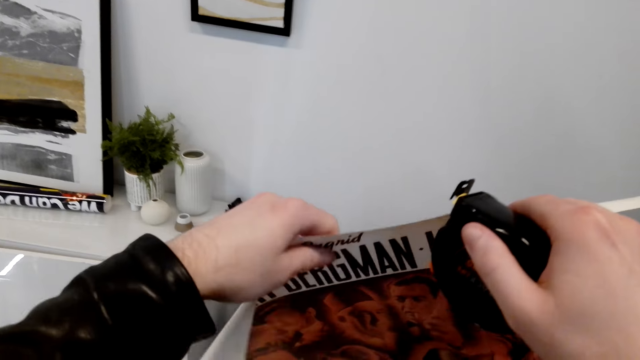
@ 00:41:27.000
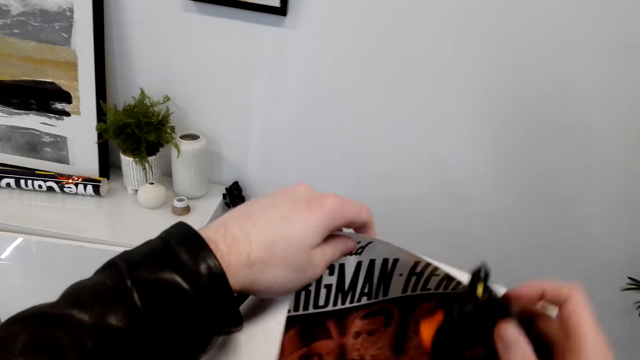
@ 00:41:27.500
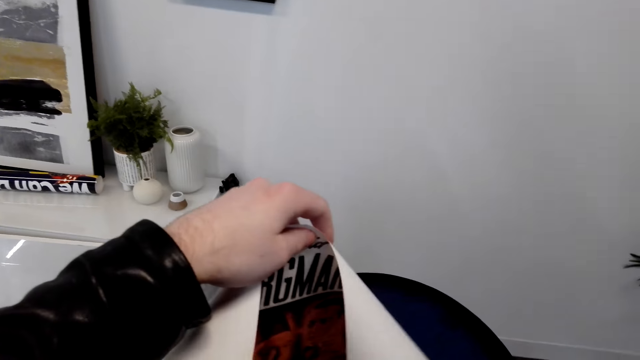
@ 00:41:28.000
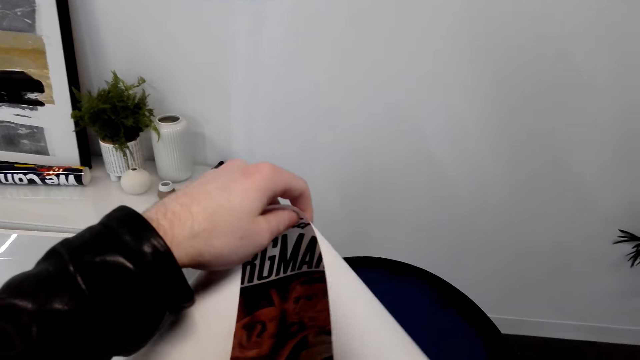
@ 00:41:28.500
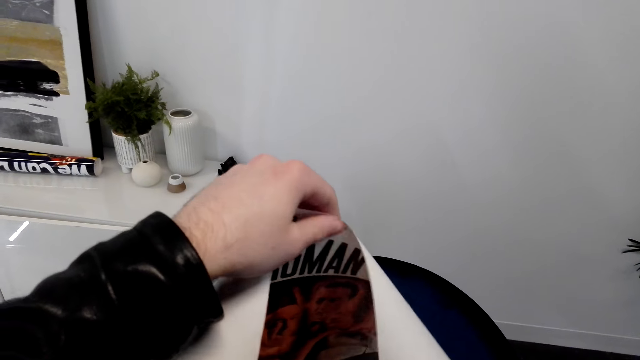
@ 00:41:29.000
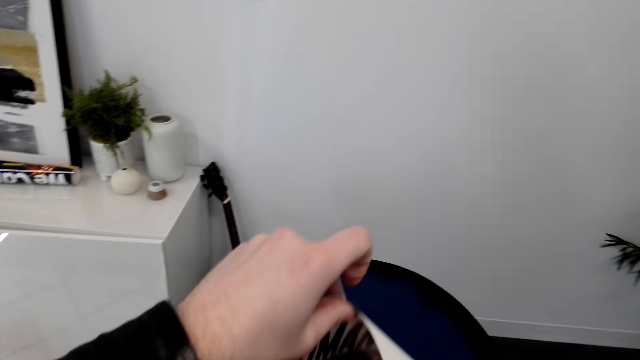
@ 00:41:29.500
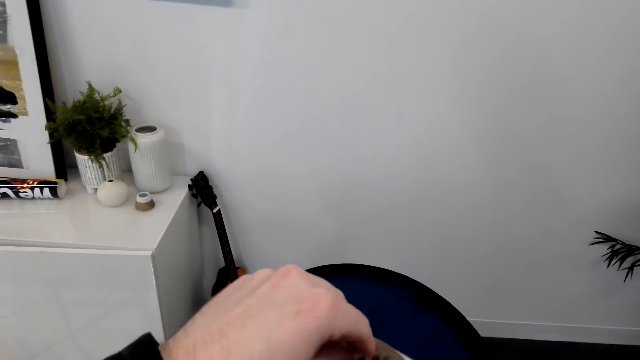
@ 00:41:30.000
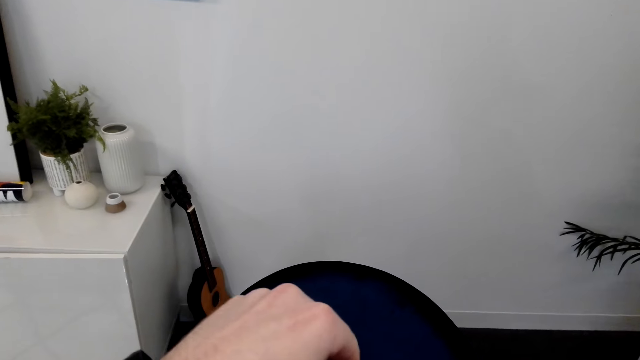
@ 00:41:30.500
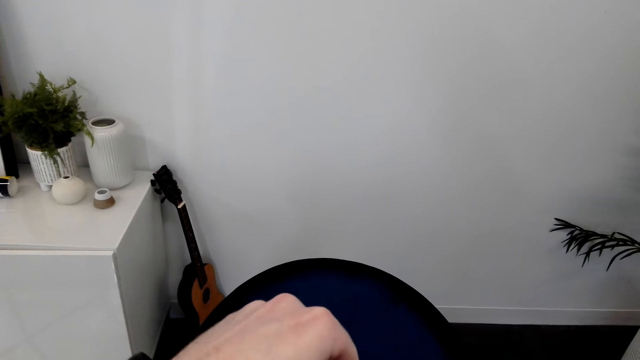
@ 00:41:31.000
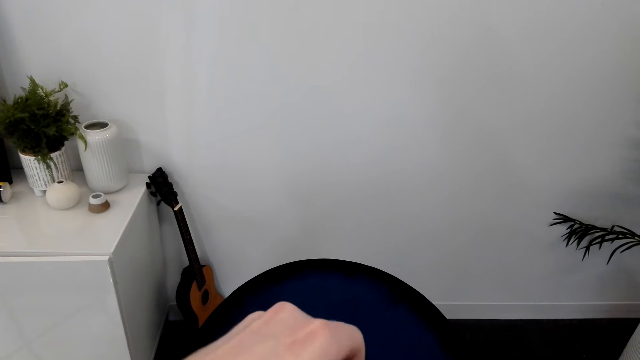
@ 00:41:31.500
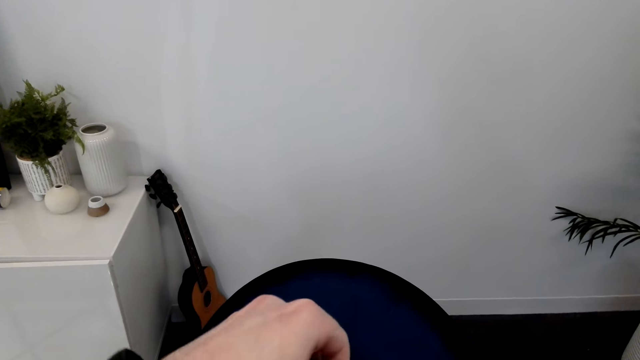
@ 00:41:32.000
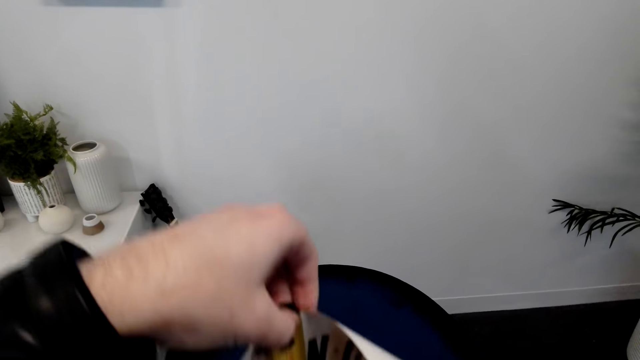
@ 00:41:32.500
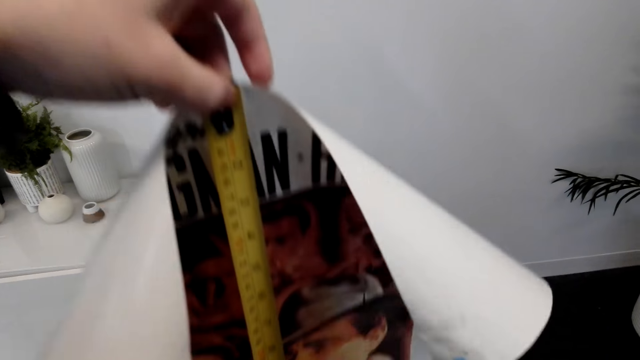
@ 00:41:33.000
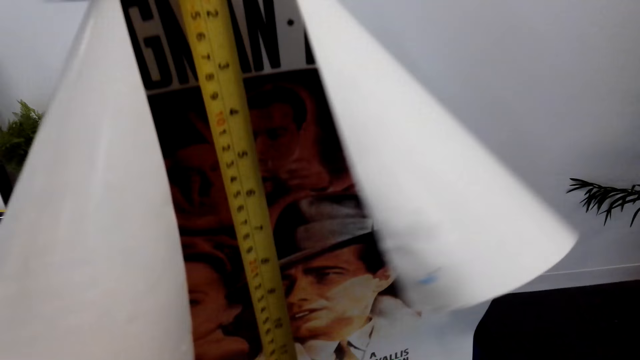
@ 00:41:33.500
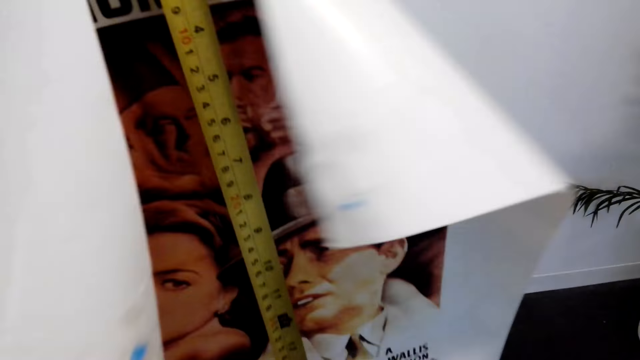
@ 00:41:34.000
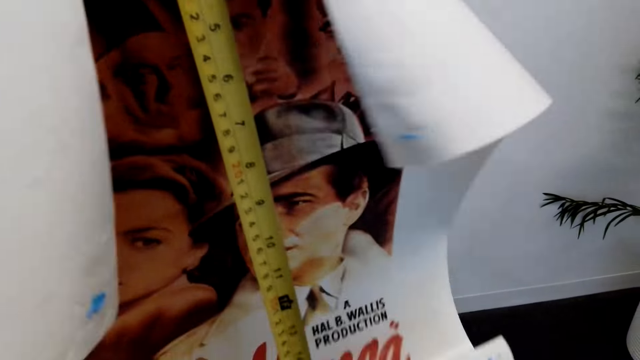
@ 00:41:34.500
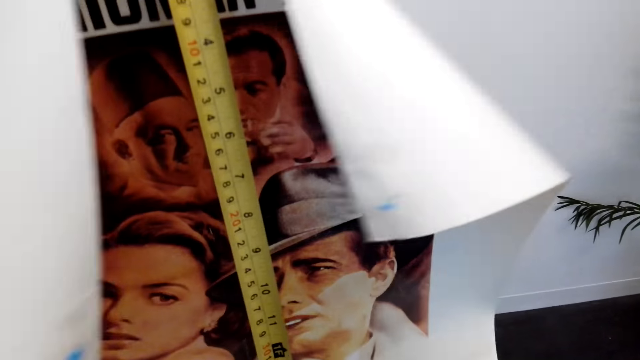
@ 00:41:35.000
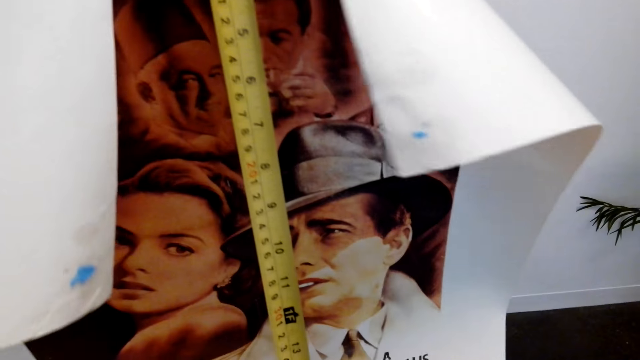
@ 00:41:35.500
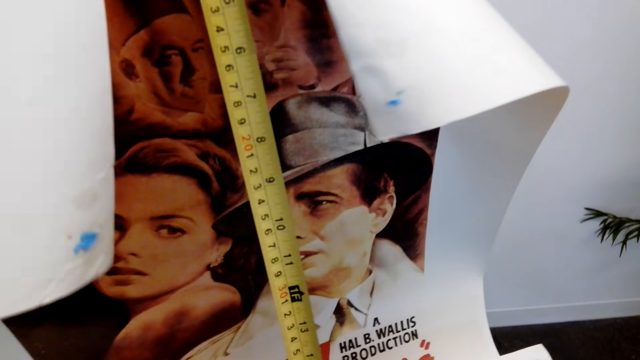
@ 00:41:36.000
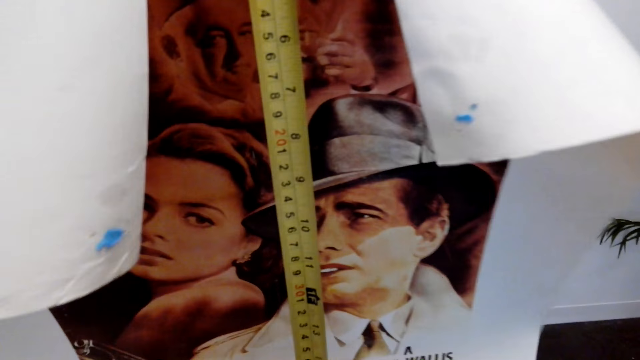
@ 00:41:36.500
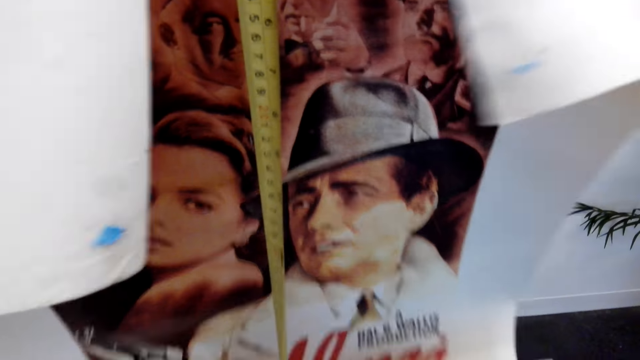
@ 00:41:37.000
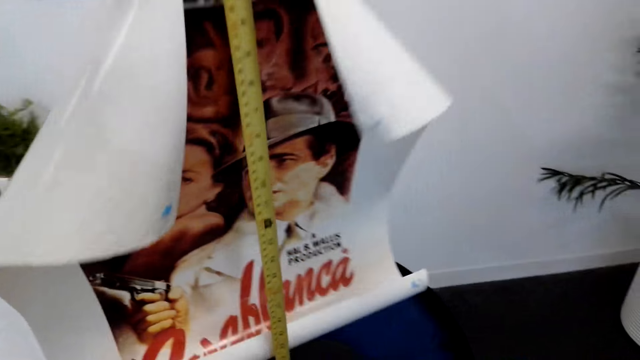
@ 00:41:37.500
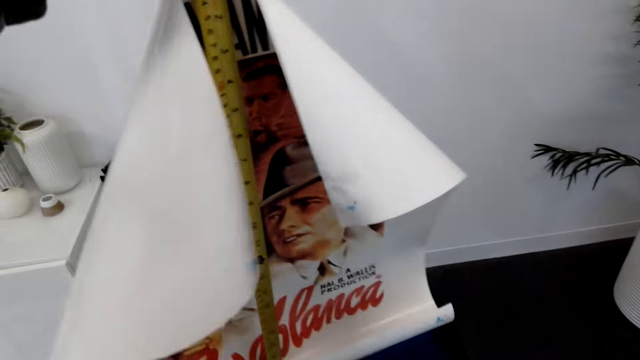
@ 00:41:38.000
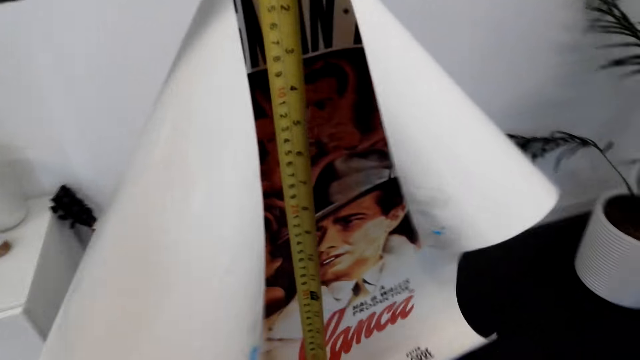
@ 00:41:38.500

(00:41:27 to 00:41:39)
The camera wearer measures the picture with a feet measure. They measure the wall with a tape measure.

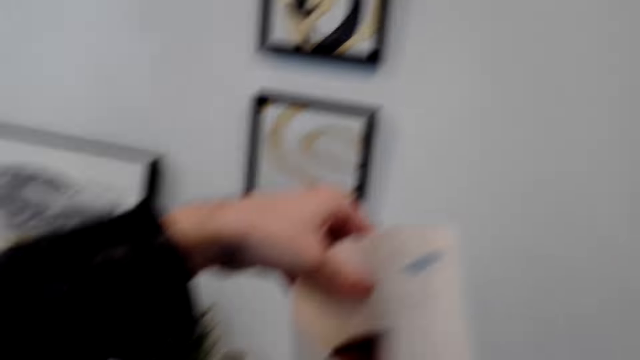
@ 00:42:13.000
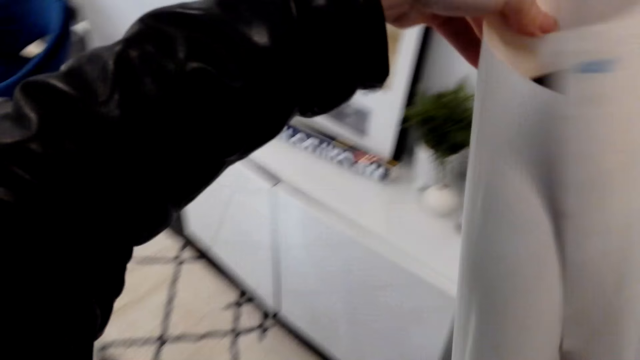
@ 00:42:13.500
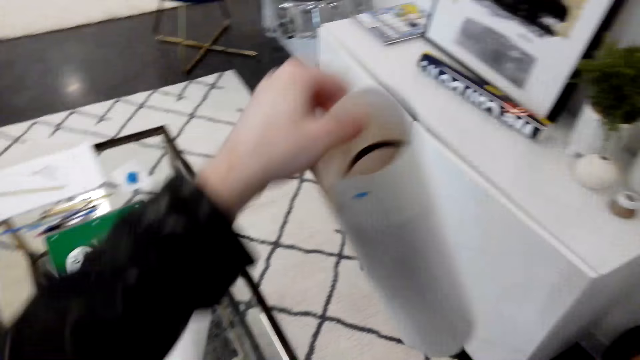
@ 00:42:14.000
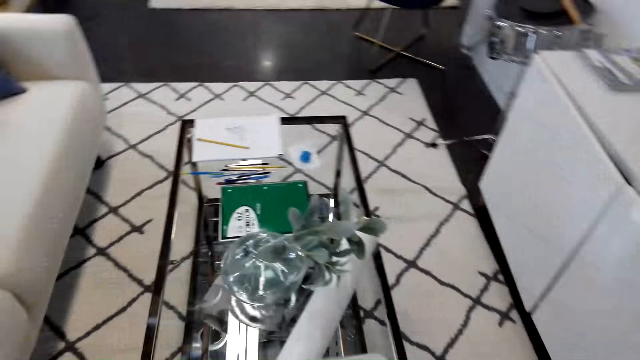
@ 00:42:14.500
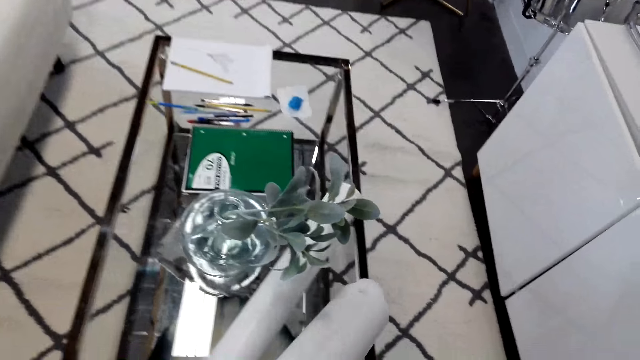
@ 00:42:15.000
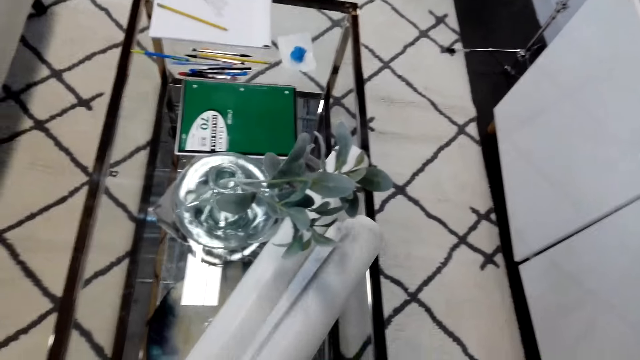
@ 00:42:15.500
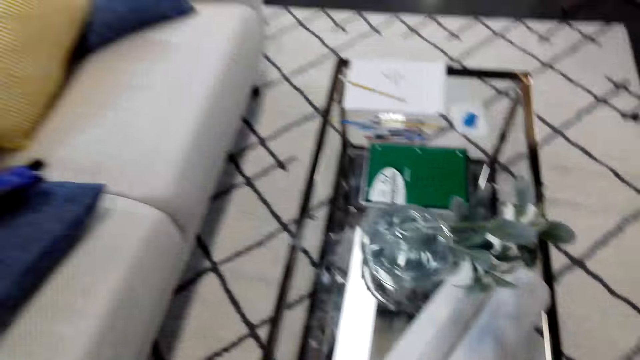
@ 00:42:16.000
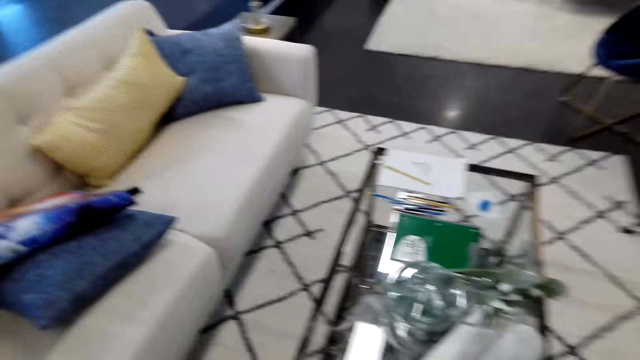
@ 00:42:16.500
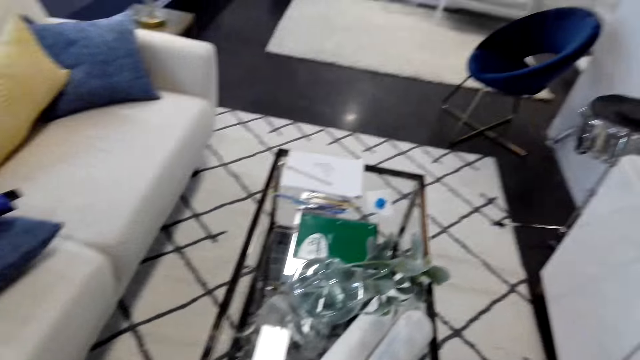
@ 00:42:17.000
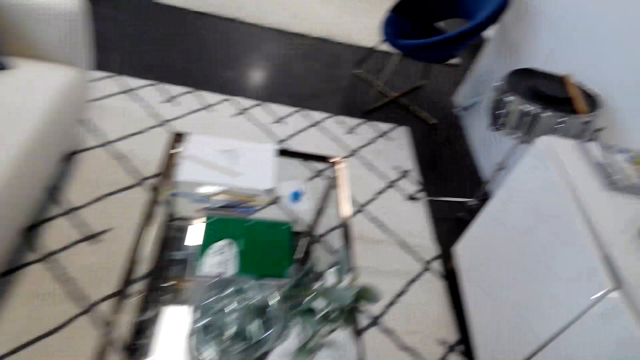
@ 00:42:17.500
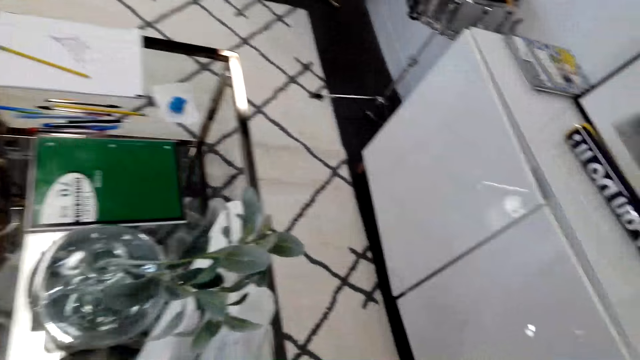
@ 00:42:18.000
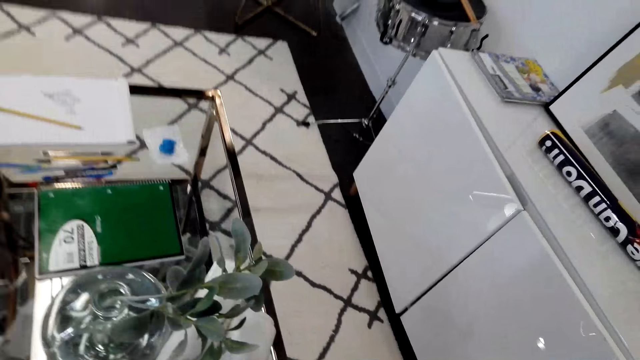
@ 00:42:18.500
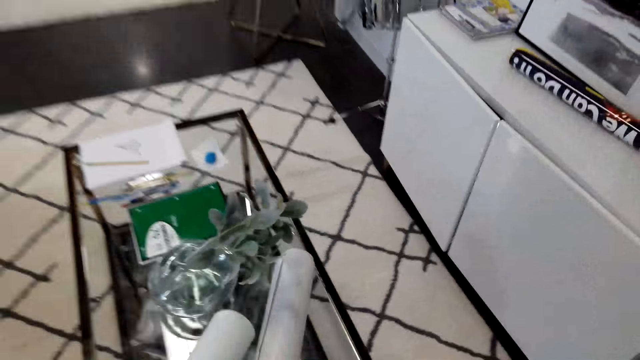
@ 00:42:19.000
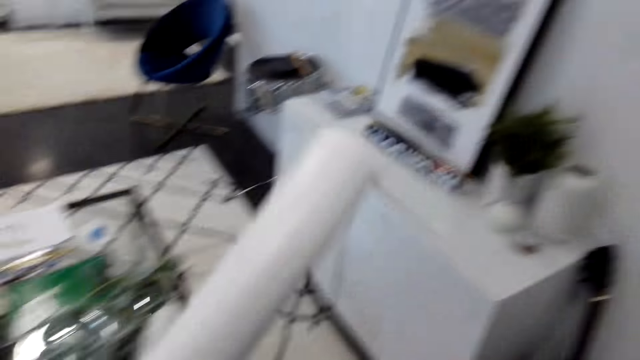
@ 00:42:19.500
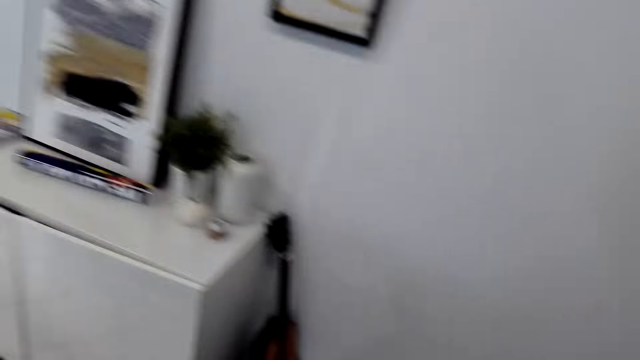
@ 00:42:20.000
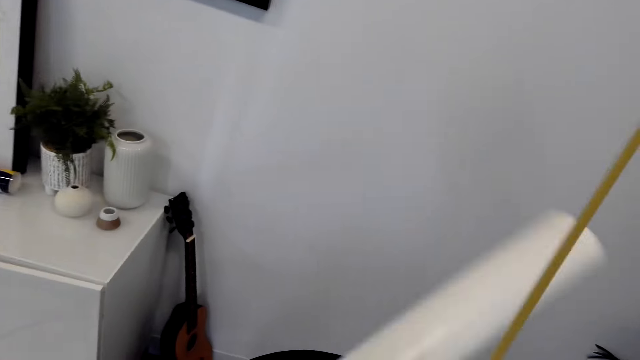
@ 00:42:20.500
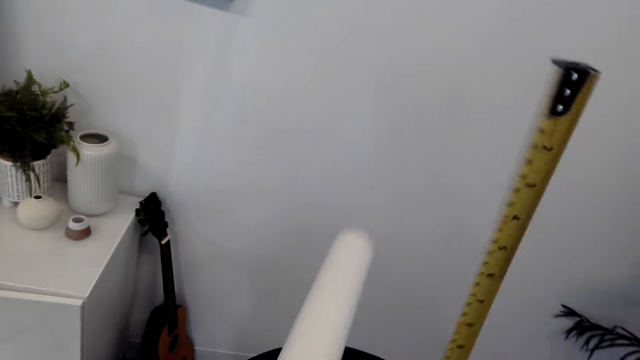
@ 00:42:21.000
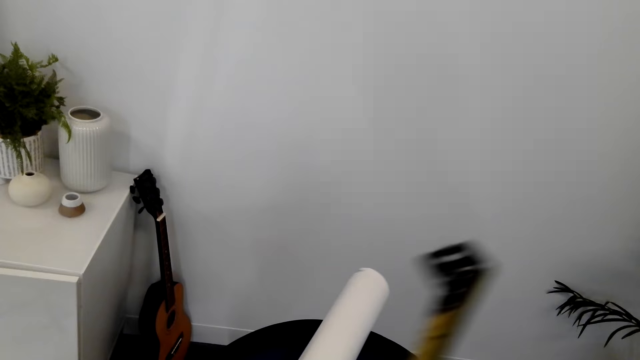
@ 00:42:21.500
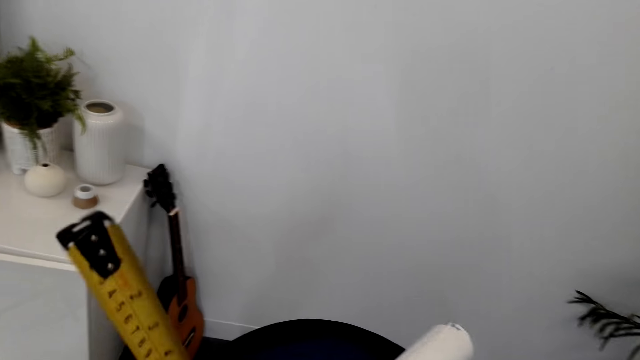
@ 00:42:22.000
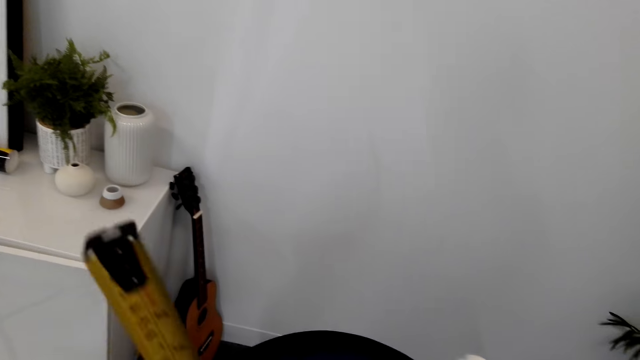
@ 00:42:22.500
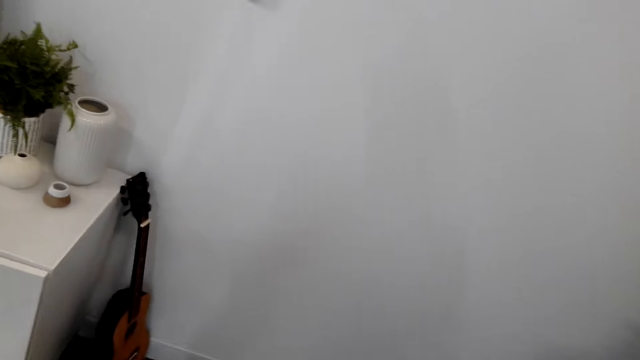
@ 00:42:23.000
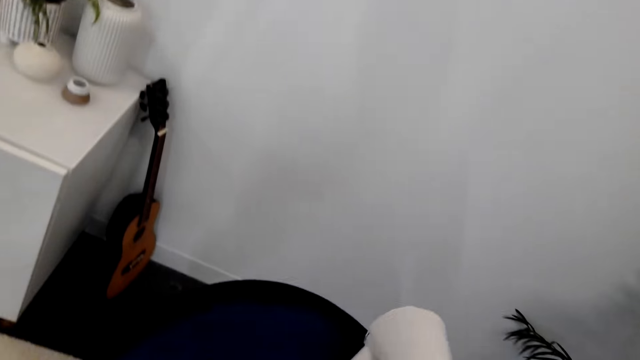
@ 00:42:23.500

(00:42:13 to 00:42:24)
The camera wearer takes the printed photo. They put down the picture. They pick the picture from the table.
